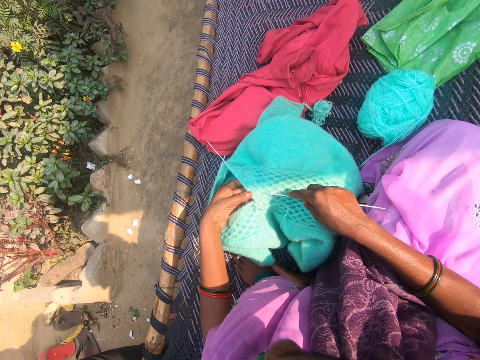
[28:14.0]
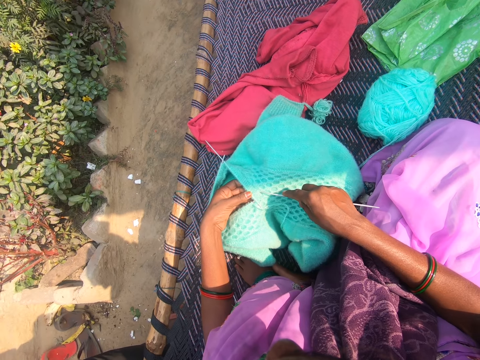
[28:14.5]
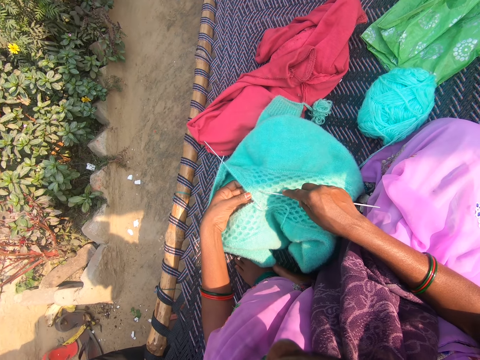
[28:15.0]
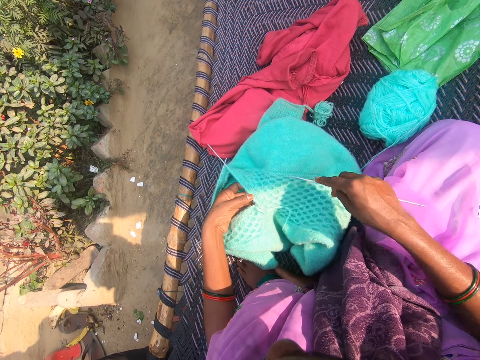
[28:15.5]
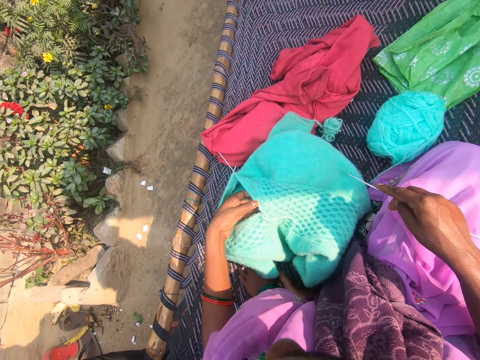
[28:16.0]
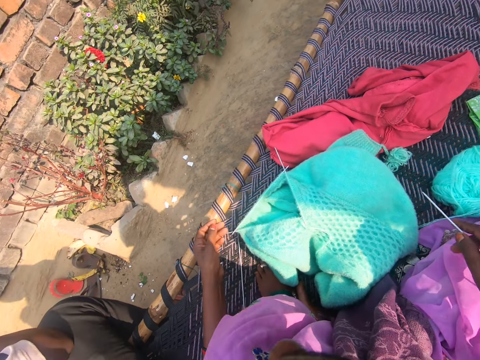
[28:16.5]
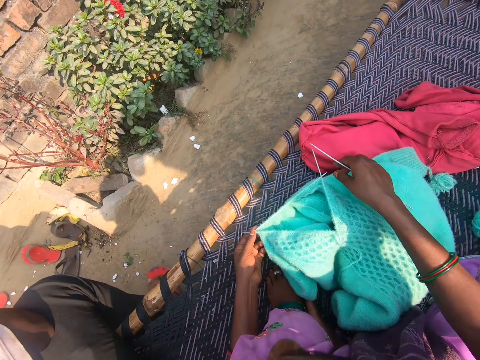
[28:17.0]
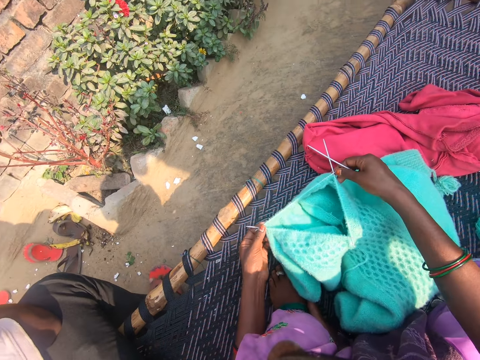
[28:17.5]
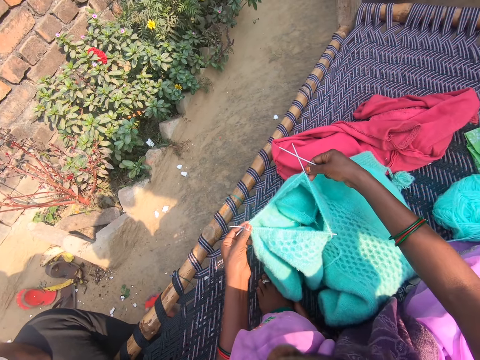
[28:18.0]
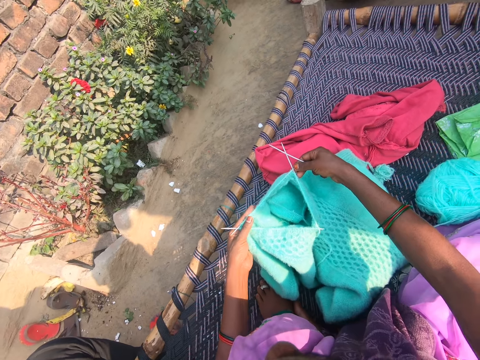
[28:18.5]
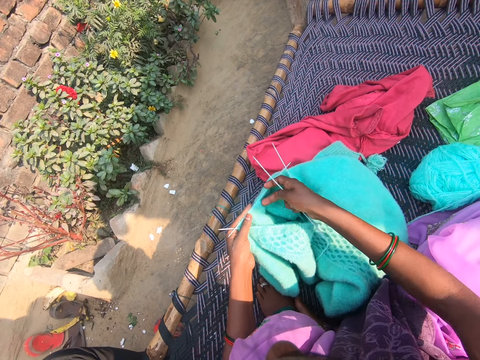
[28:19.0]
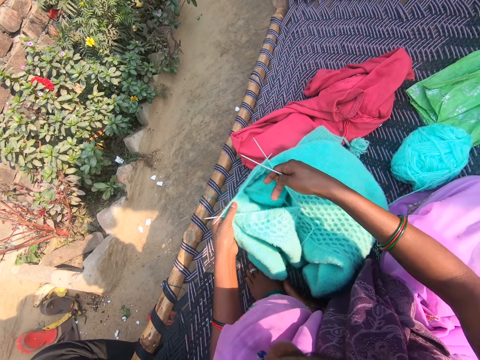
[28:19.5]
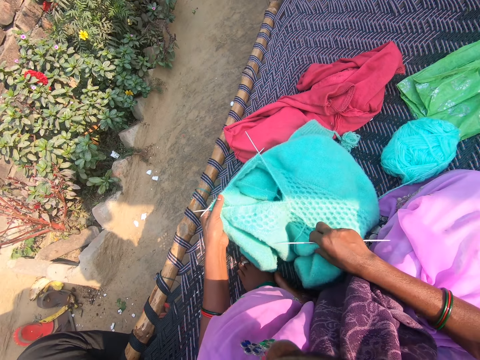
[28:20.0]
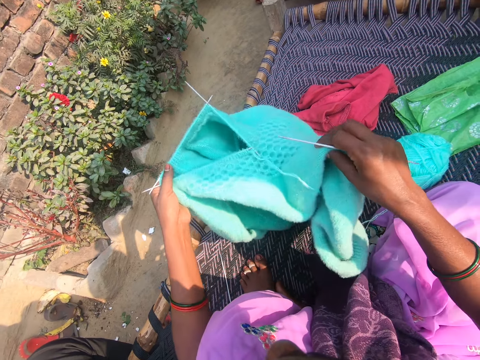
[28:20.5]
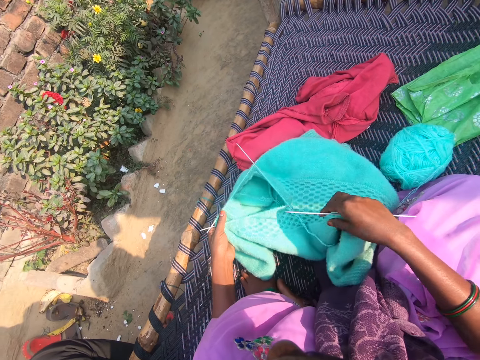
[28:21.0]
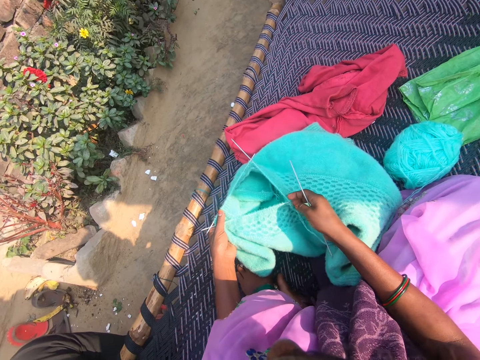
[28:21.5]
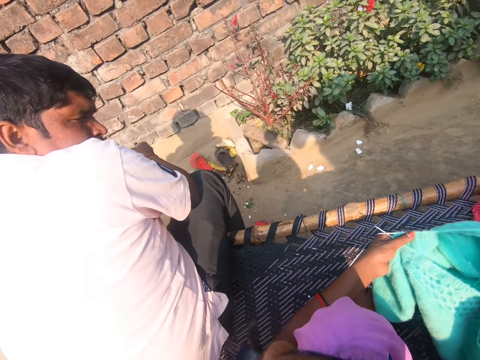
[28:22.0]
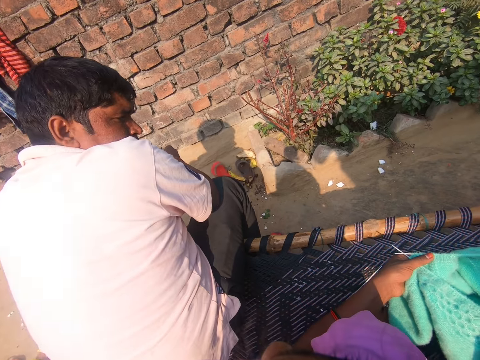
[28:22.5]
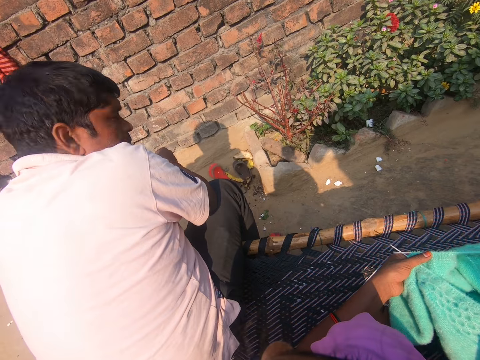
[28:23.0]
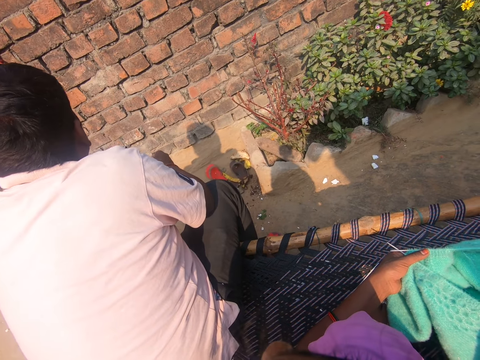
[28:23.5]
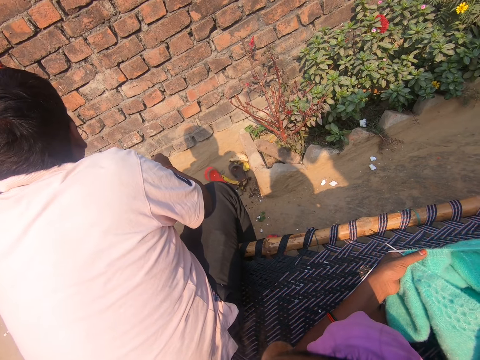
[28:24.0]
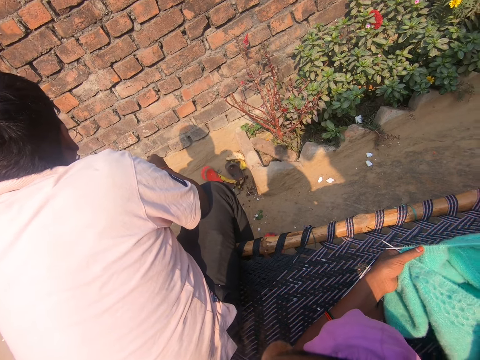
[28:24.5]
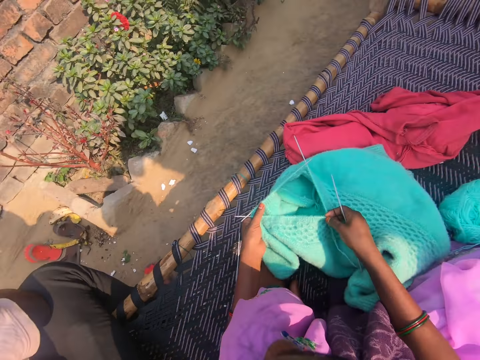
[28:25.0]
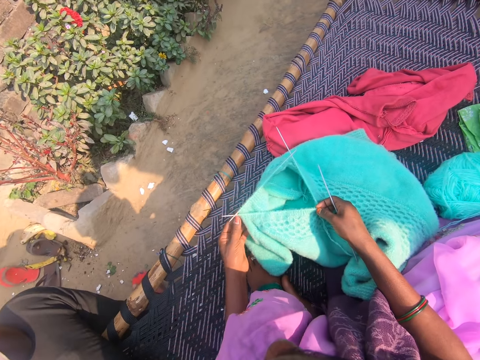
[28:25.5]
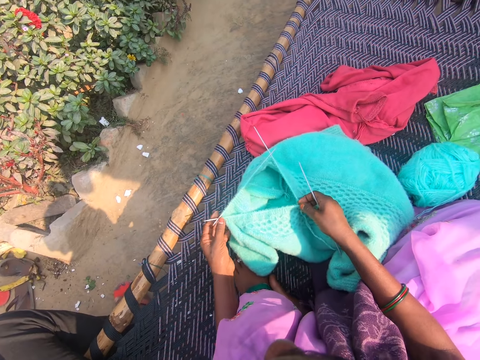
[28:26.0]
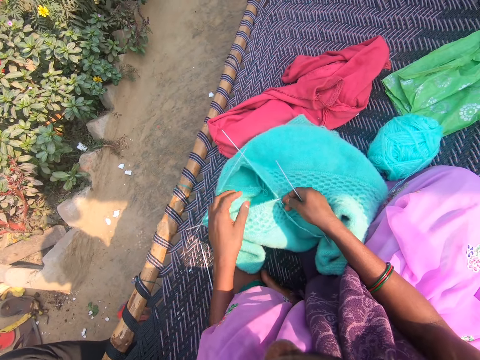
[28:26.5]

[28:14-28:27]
The camera wearer removes her left hand from the yarn fabric or woolen fabric. She talks to a child. She picks up the yarn fabric by the knitting needles with both hands. She arranges the yarn on the needle on the fabric. She properly positions the yarn fabric on the mat with her right hand. The child talks to the camera wearer. The camera wearer responds to the child. A man sits beside the camera wearer. The camera wearer looks at the man. She moves the woolen fabric.

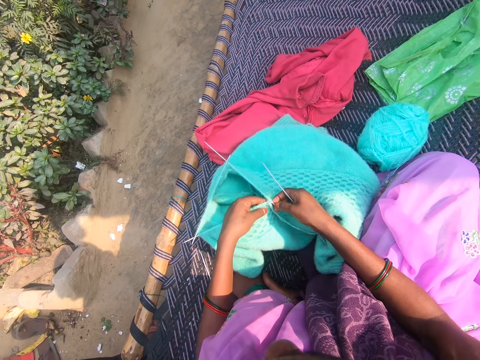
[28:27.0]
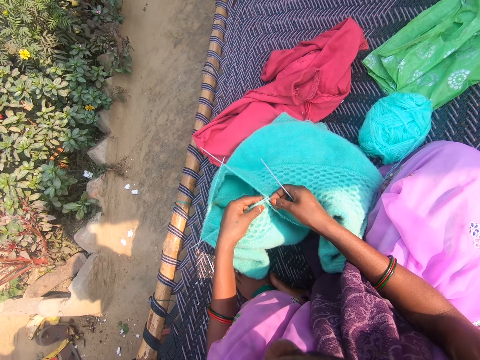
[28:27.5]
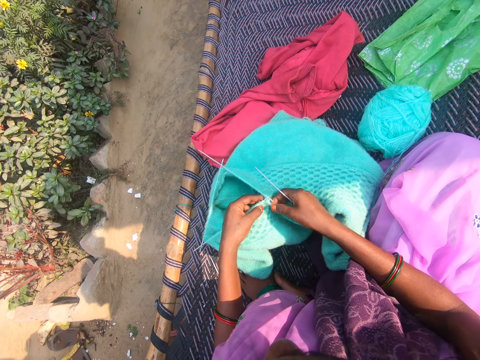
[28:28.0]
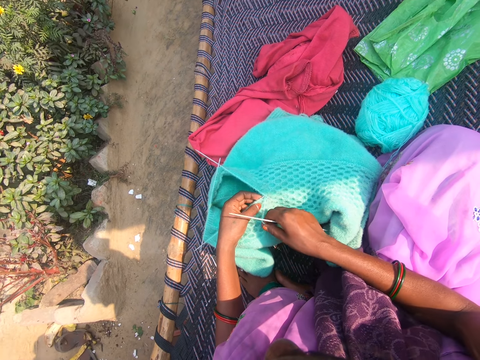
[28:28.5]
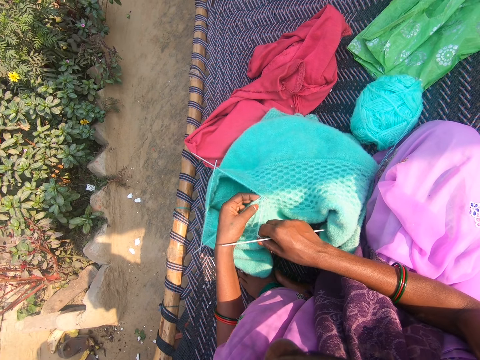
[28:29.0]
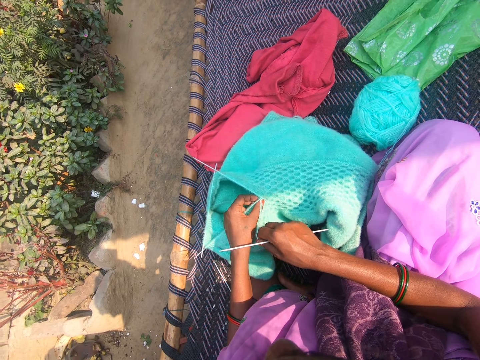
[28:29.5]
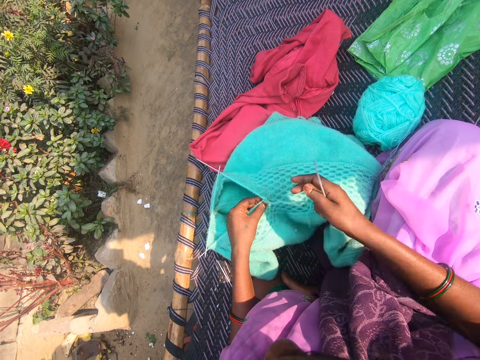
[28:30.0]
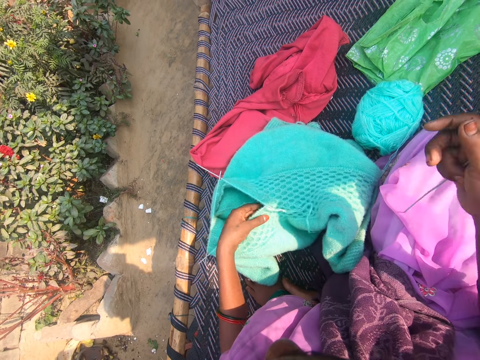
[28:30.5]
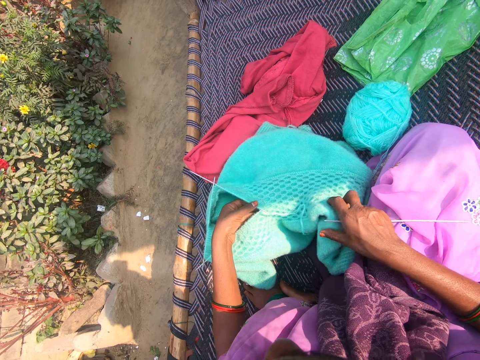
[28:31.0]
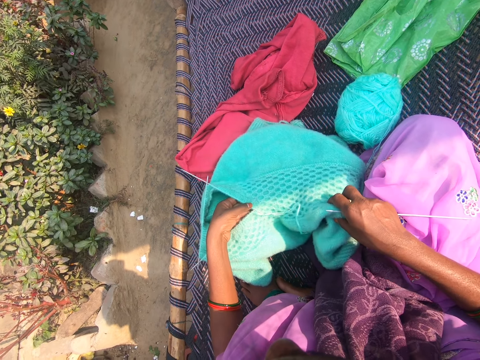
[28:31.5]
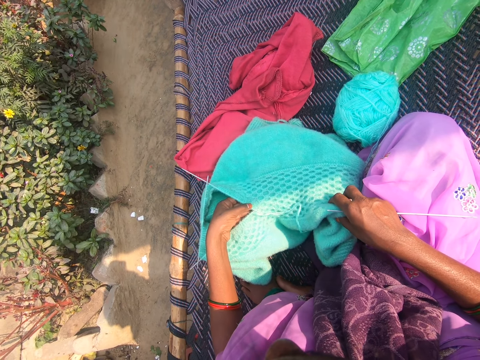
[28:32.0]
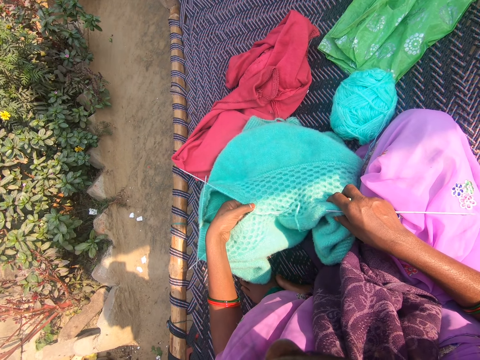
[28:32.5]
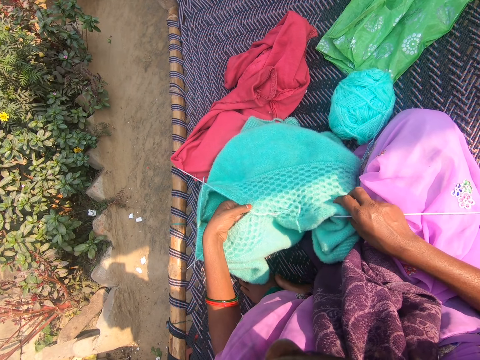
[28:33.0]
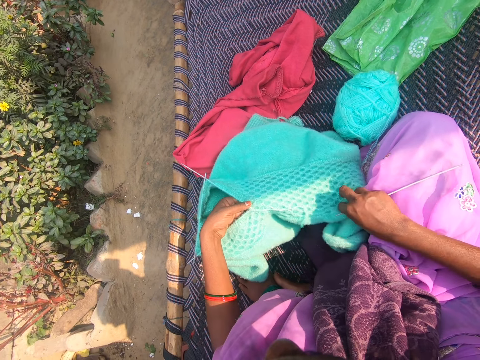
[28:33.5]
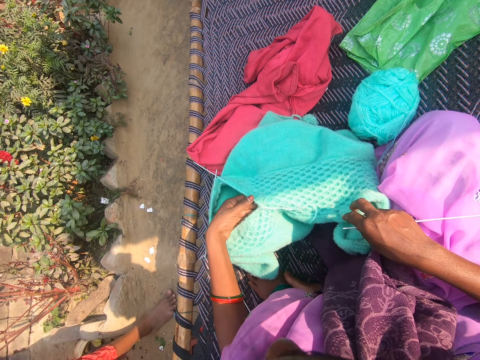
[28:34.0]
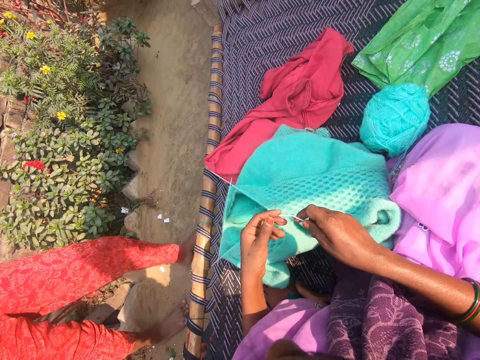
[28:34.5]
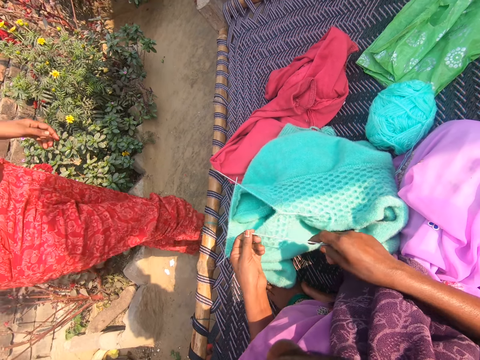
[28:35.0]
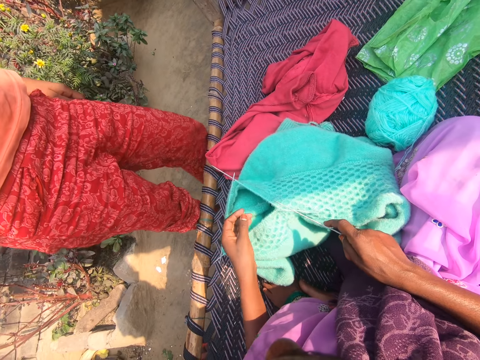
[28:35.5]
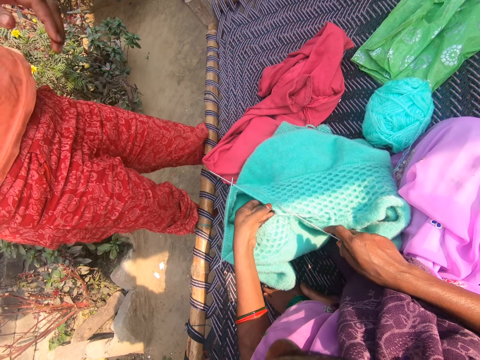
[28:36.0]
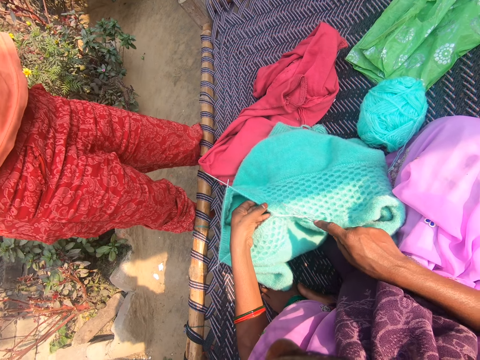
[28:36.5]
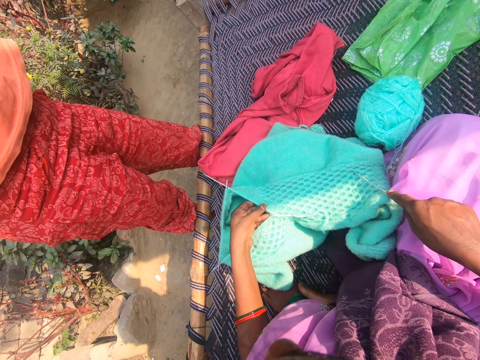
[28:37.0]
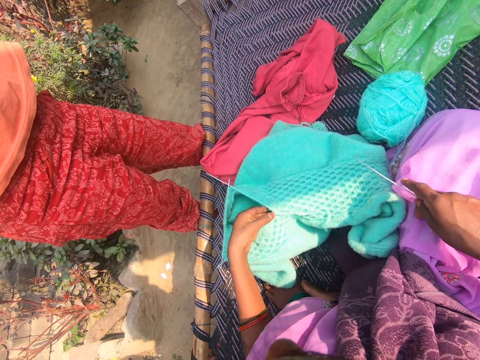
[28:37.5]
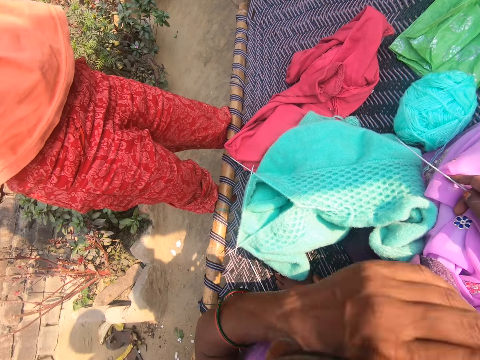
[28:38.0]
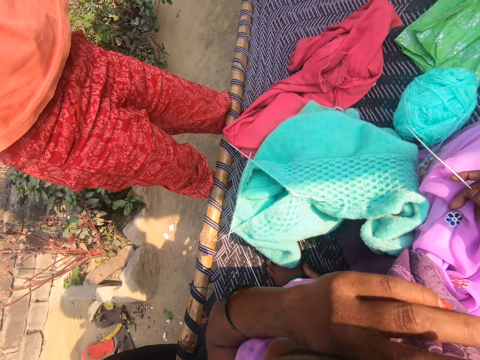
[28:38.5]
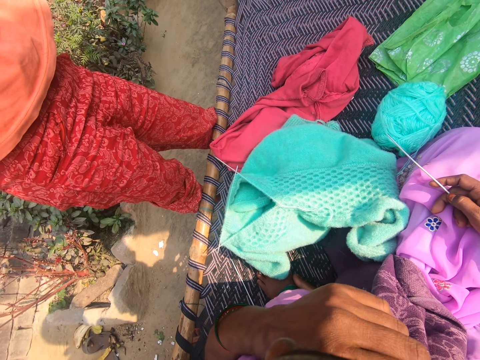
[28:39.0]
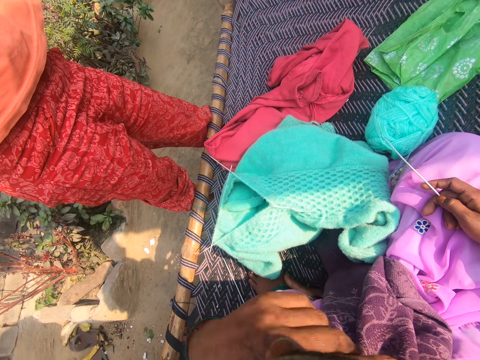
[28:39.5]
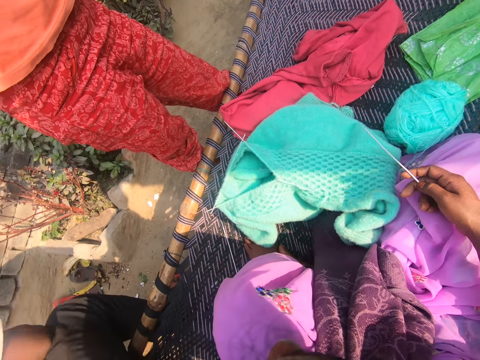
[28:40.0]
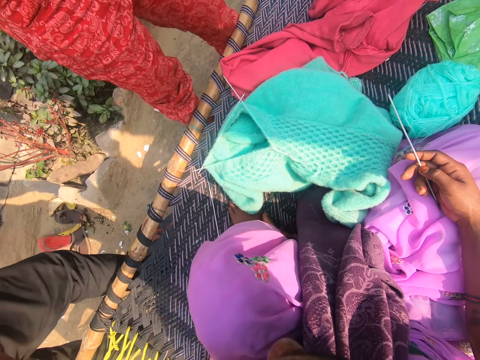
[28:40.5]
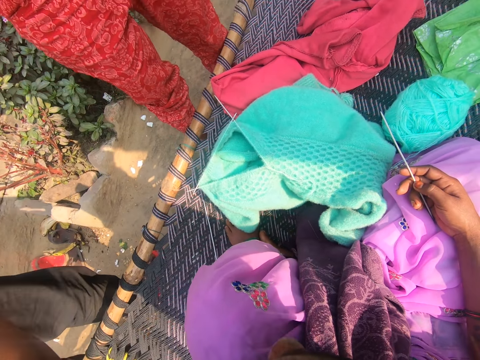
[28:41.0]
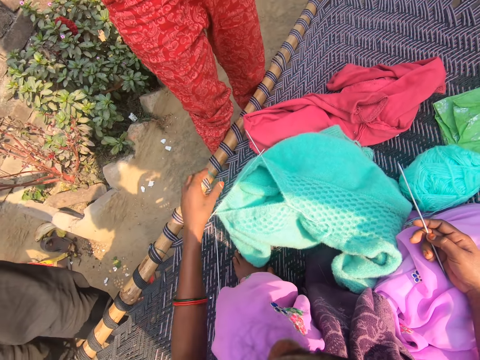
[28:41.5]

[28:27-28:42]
A child talks to the camera wearer. The camera wearer arranges the yarn on the needle on the fabric. She pulls the yarn, moves the woolen fabric, and adjusts the yarn fabric on the mat. A woman stands beside the camera wearer. The camera wearer talks to the child. The child adjusts the camera on the camera wearer's head and talks to the camera wearer. The camera wearer talks to the child. She touches her face with her left hand. A man stands beside the camera wearer.
